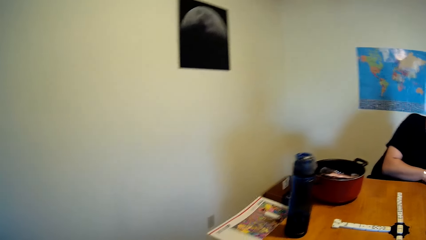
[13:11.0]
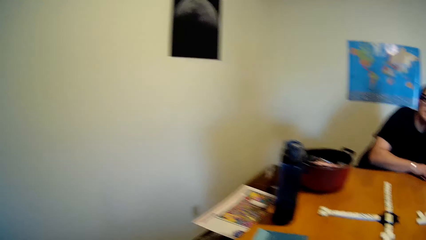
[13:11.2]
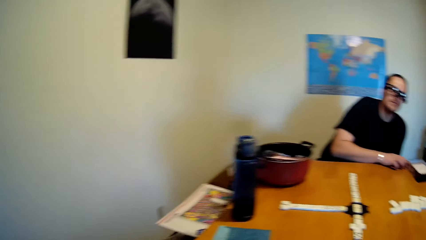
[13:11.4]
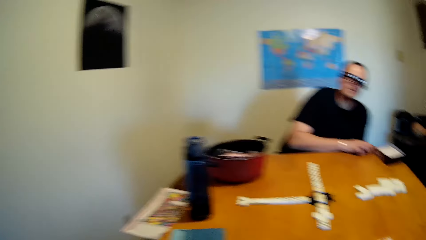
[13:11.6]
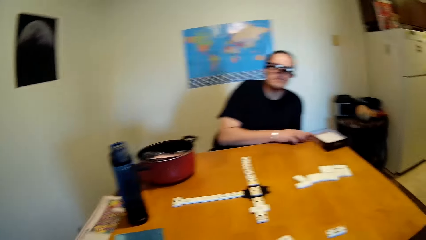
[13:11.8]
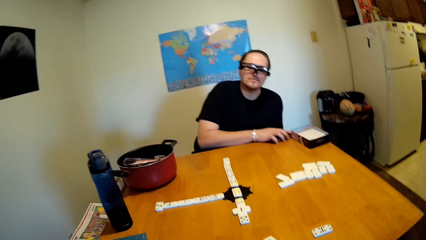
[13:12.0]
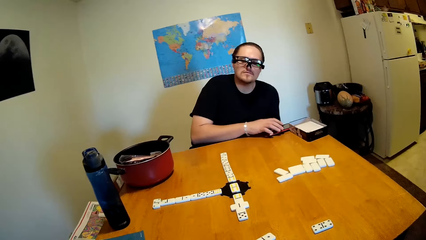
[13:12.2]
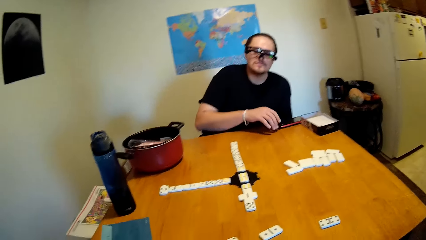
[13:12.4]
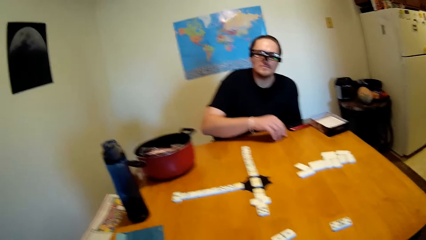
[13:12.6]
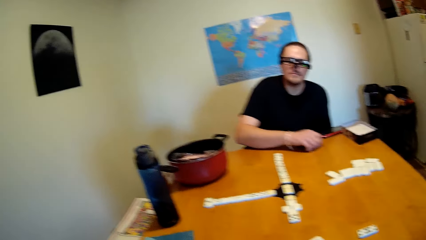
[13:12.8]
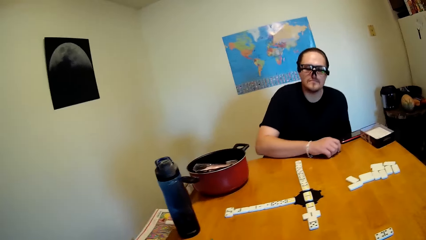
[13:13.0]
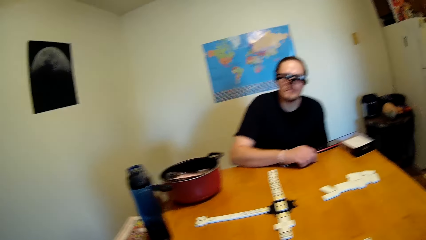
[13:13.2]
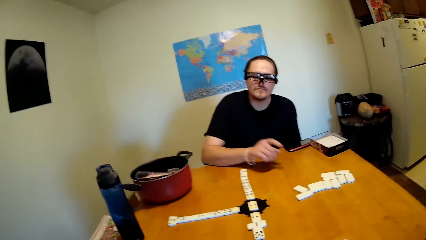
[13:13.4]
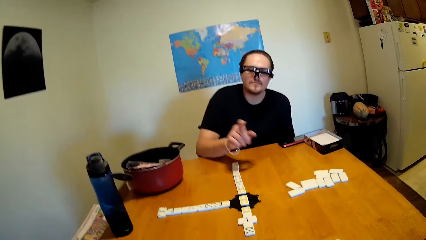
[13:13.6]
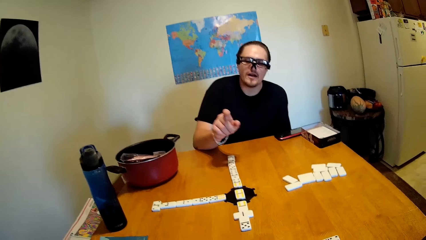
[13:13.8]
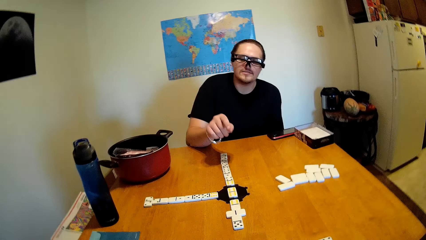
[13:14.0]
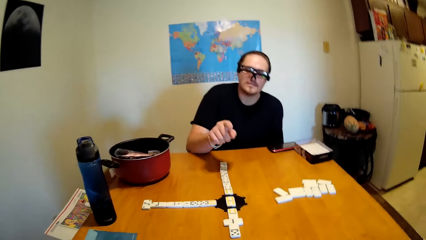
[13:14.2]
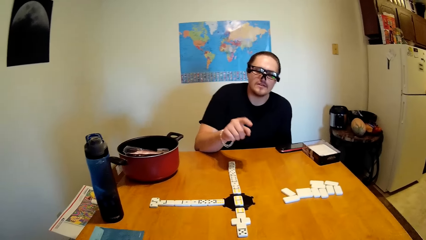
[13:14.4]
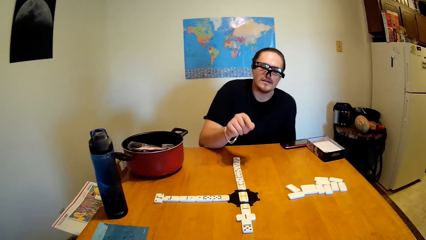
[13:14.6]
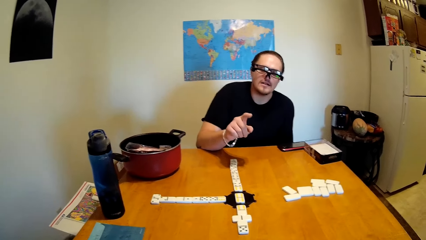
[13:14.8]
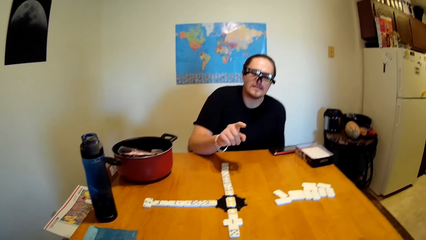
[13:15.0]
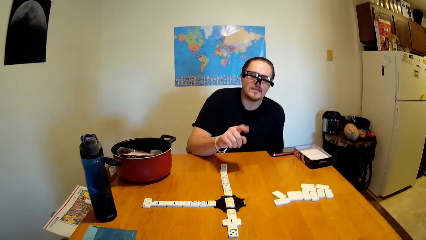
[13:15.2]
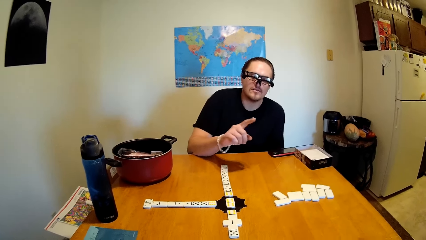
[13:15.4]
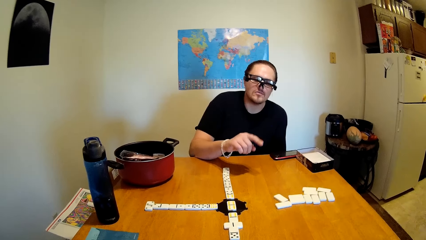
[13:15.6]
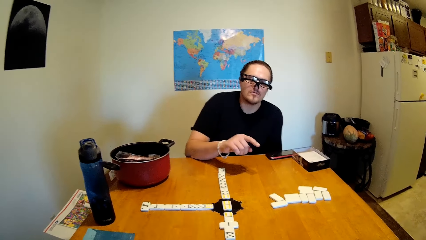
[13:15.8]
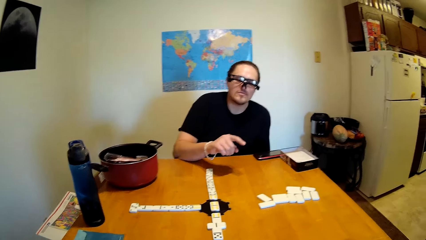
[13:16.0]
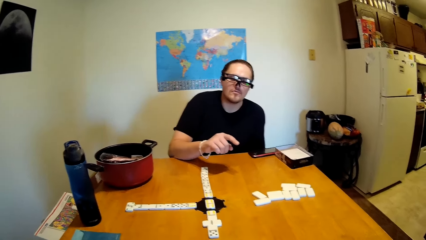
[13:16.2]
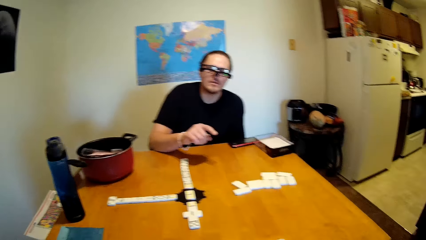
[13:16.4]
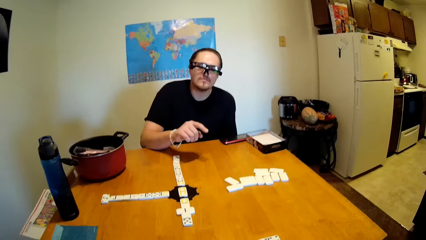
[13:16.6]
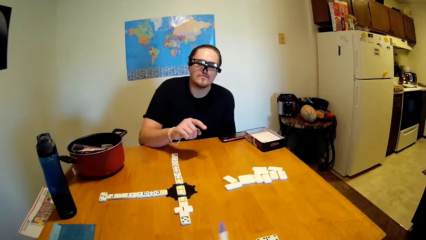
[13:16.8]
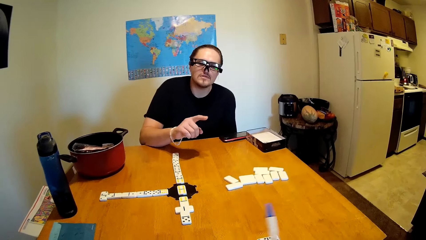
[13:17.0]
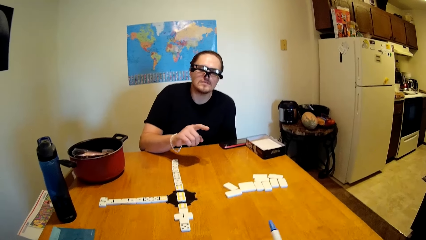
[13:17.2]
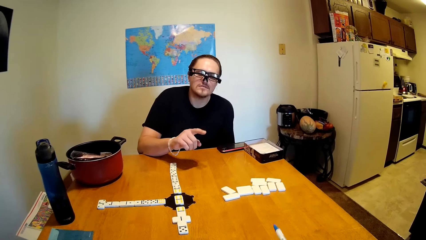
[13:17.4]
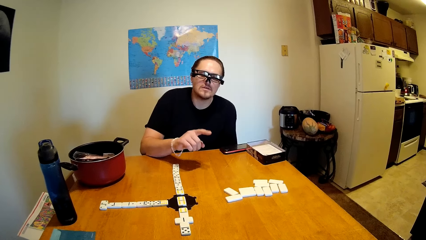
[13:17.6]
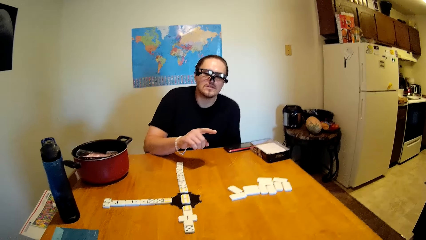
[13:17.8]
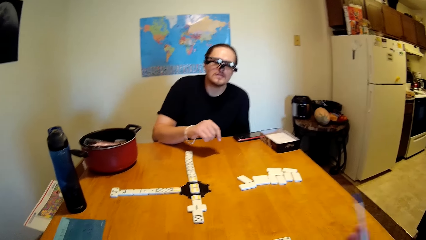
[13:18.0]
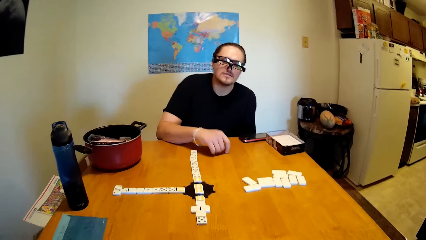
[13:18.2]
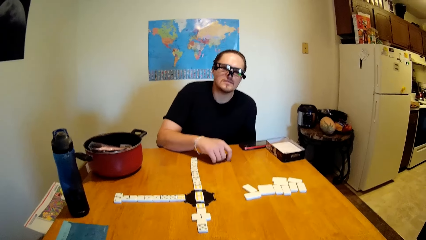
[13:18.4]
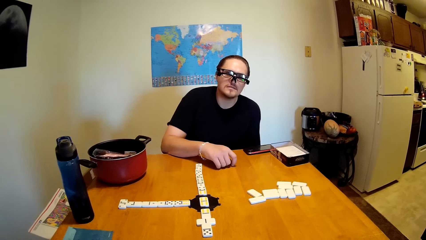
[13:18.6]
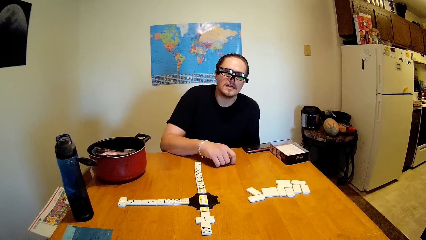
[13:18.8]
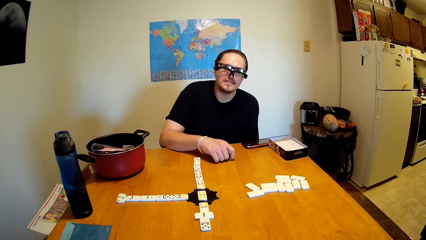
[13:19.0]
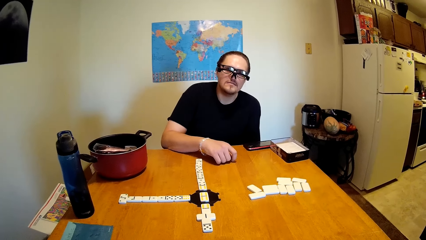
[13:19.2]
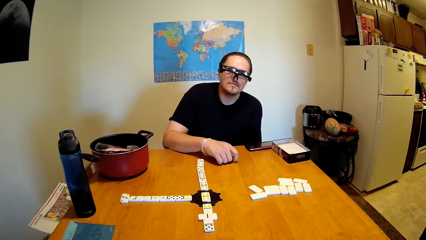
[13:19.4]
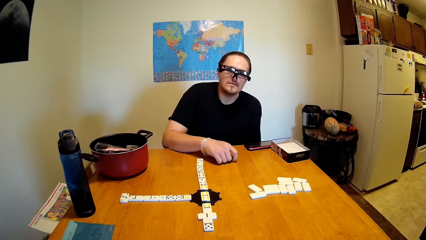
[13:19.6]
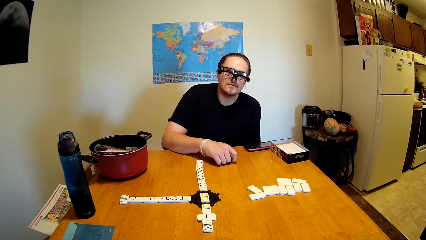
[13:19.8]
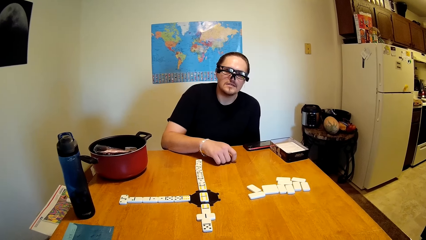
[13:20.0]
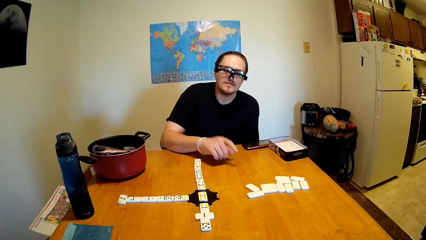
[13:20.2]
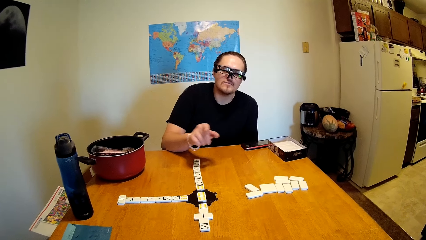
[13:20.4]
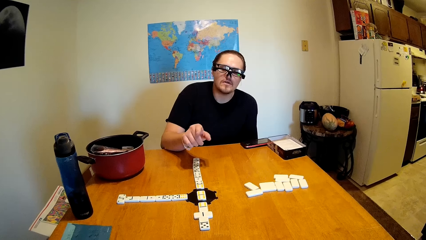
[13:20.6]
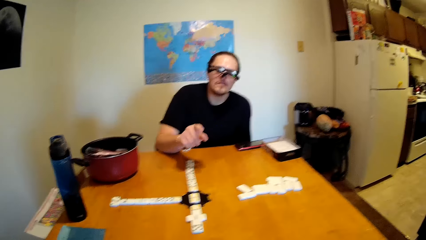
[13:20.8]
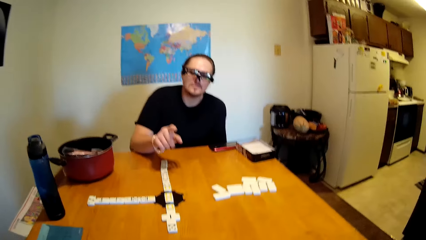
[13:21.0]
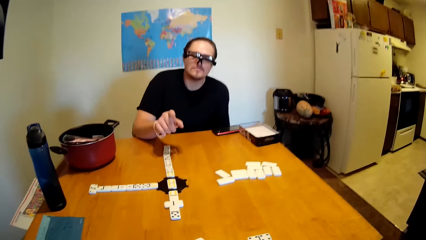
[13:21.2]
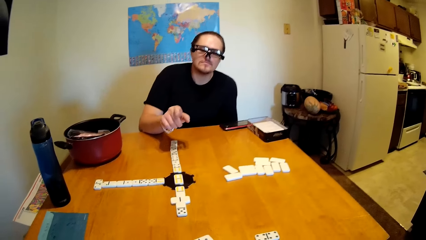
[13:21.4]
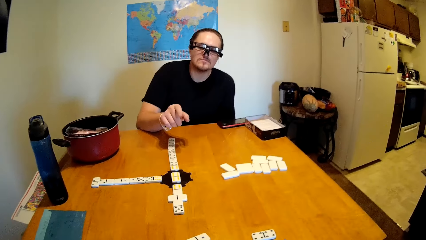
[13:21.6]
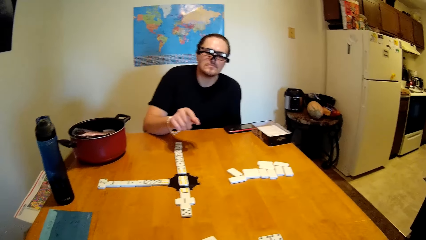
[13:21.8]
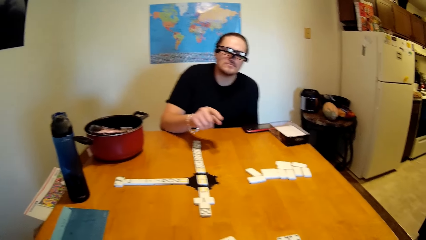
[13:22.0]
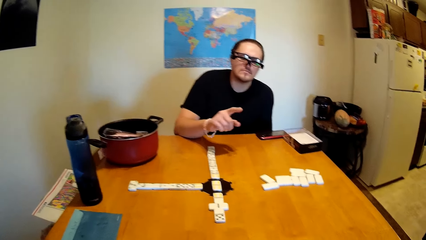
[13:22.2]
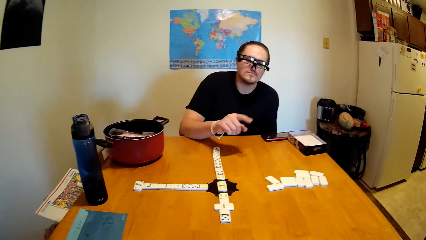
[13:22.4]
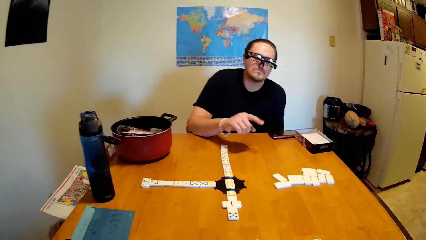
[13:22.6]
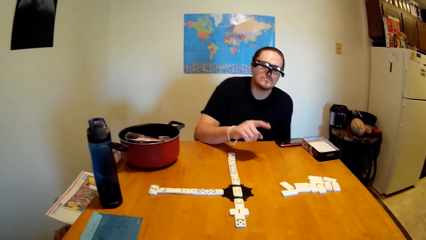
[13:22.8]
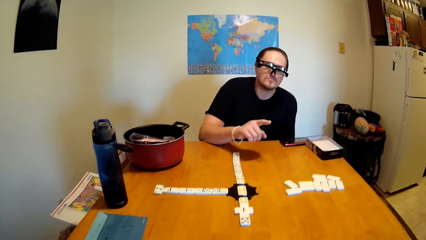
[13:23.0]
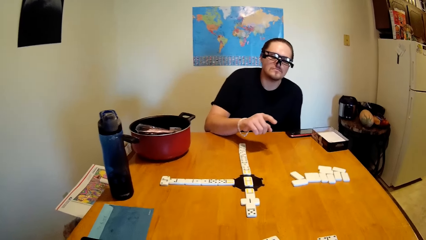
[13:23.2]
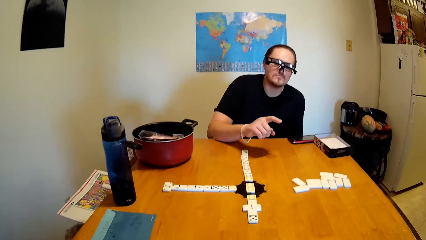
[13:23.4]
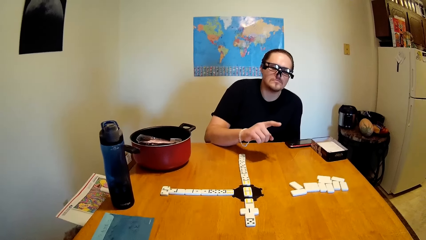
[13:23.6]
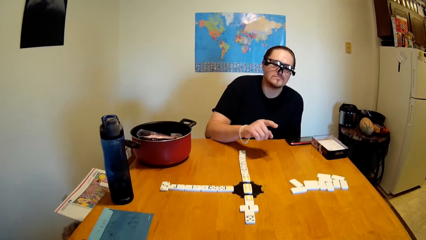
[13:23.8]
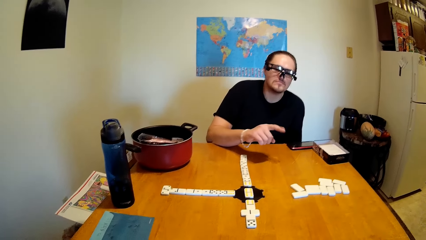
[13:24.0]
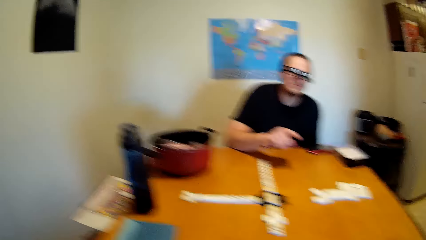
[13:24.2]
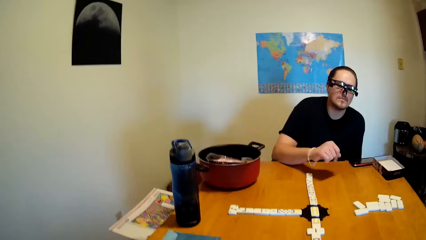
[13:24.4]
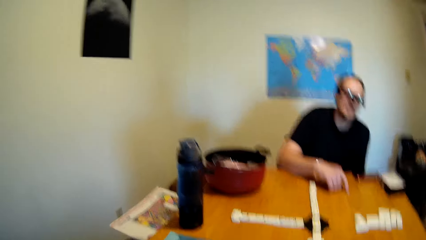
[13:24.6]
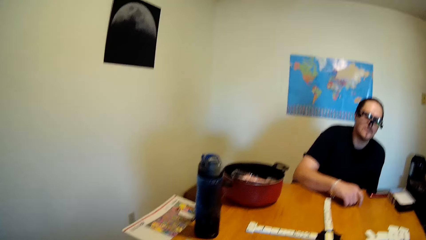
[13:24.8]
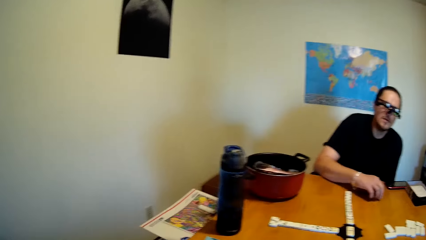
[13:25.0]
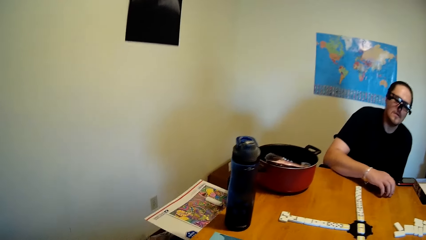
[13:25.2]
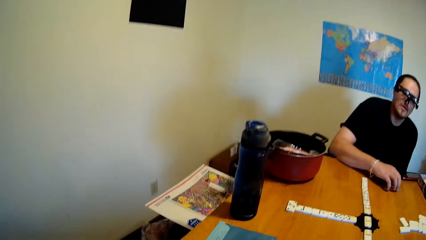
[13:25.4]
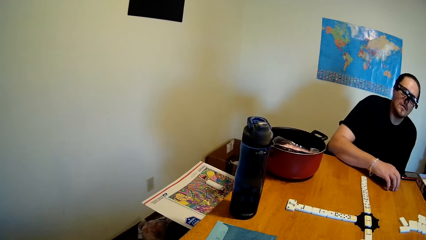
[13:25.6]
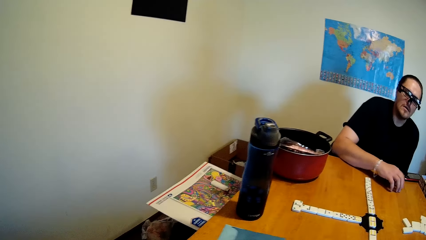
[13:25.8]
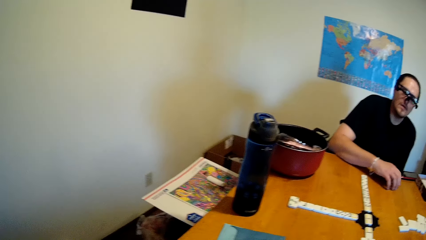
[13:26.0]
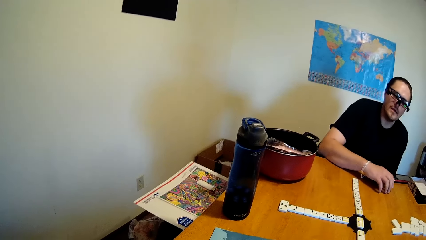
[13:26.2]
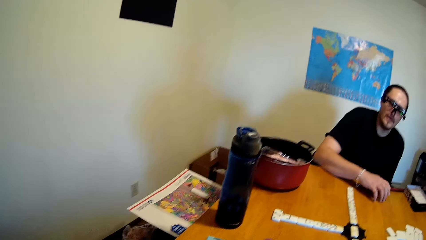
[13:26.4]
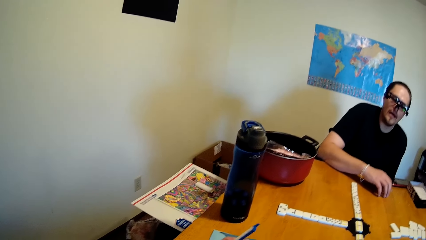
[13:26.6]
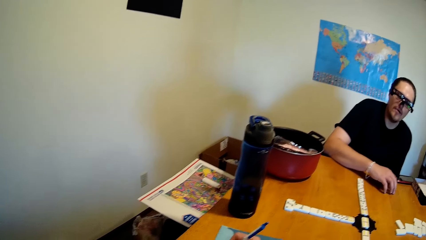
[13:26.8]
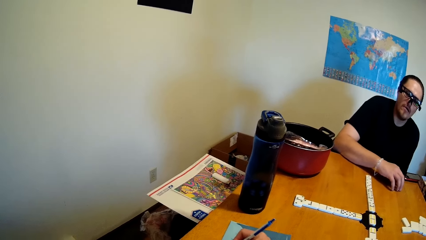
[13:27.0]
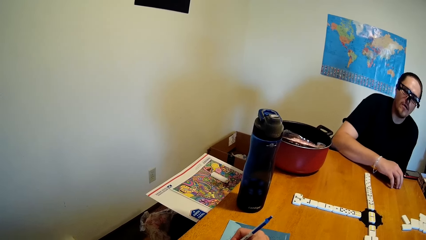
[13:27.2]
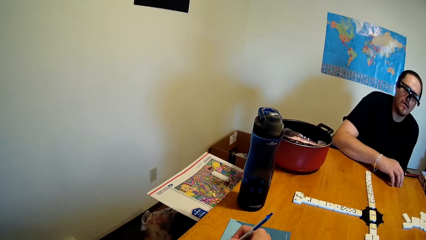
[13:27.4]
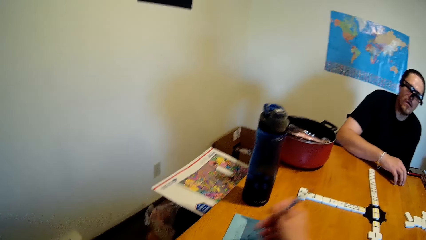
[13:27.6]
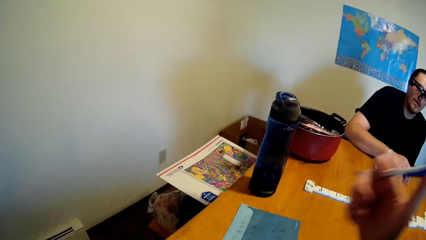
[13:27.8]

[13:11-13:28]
A man places the phone on the table. He moves his hand, gestures with his hand and counts dice with the finger. The camera wearer holds the pen. The man gestures with his hand. The camera wearer talks to the man and writes on a paper.
